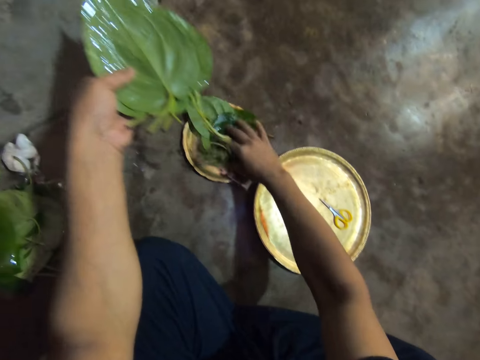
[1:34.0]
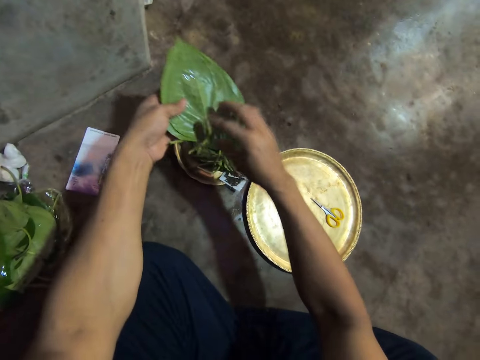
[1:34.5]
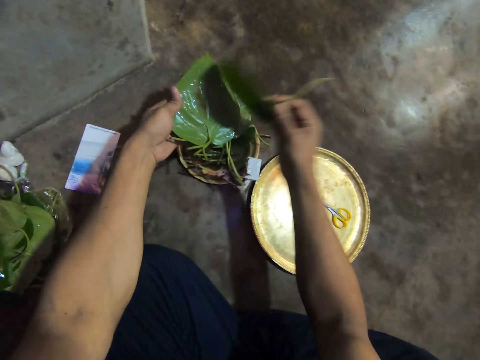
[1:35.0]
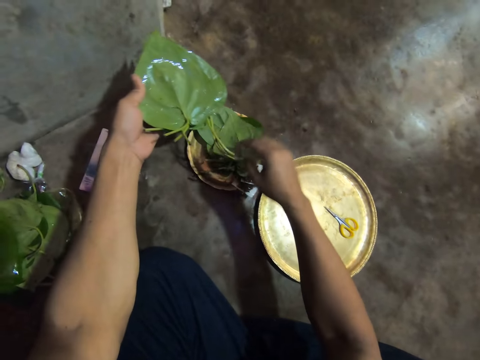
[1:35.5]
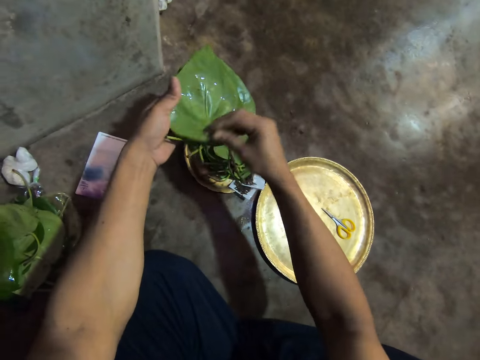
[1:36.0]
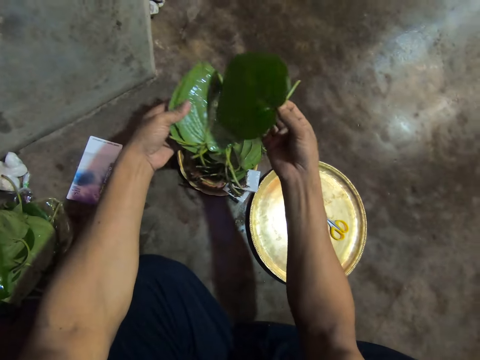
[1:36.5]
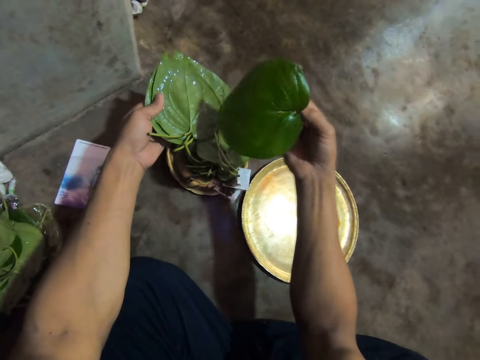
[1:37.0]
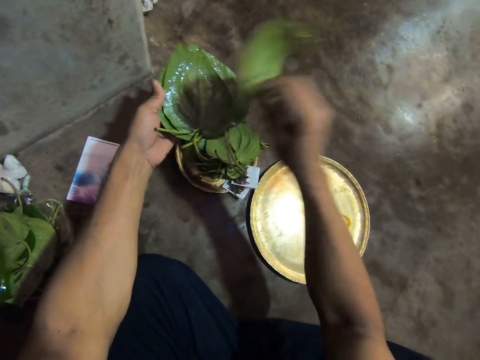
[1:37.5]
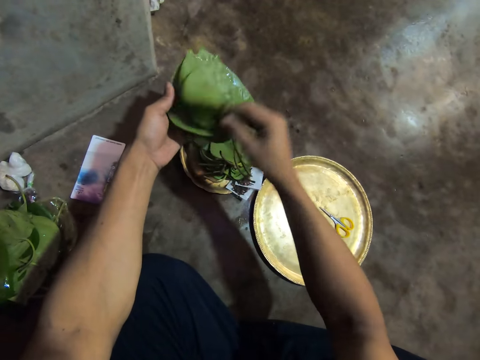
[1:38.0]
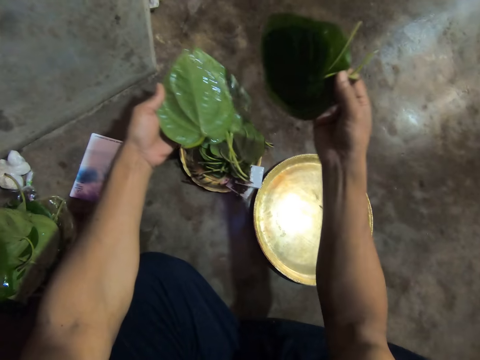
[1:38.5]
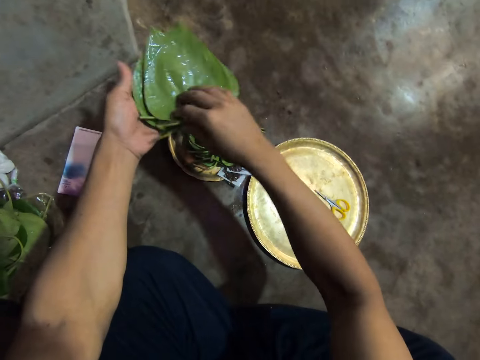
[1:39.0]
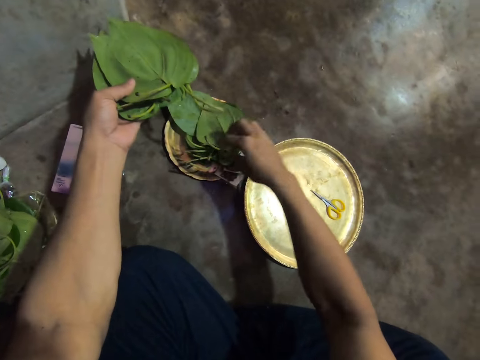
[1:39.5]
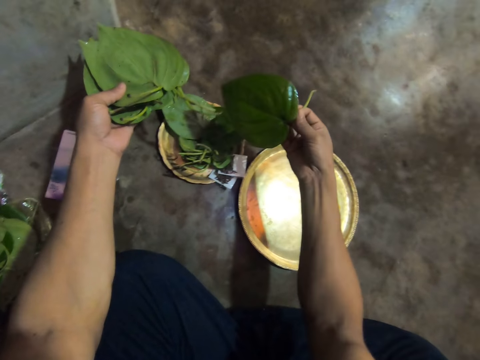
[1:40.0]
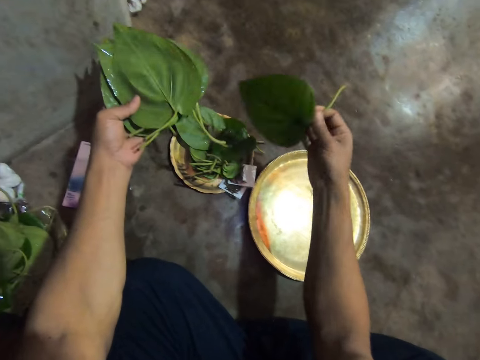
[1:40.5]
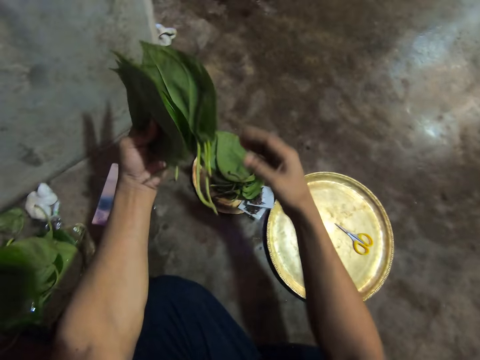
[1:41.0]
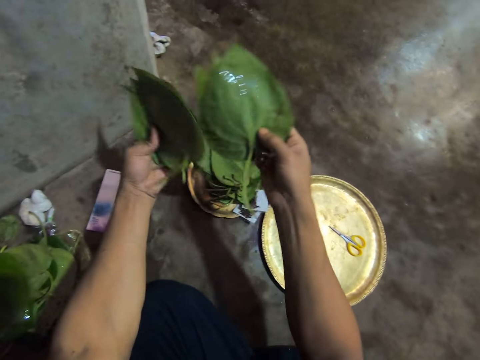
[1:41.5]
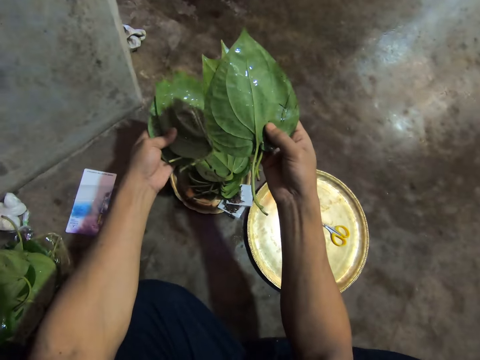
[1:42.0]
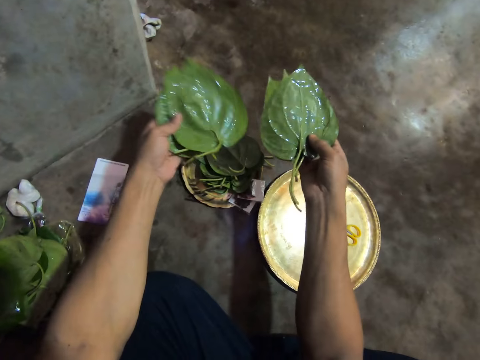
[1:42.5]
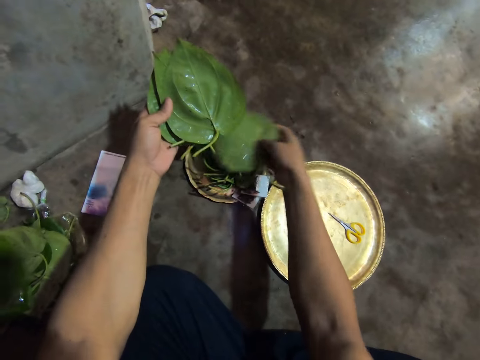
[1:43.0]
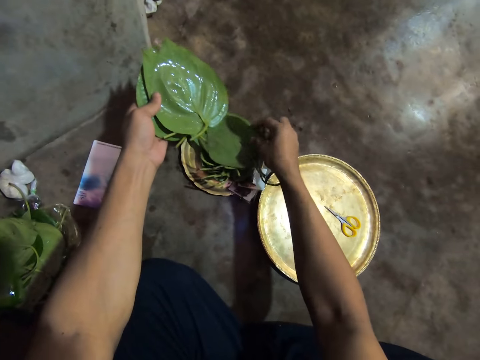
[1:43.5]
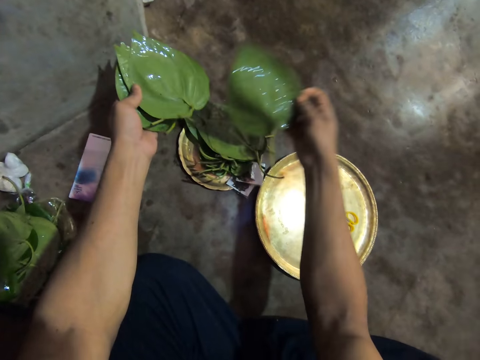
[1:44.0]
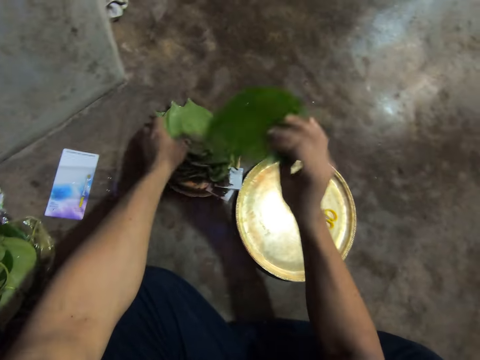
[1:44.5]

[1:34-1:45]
The camera wearer lifts leaves from the tray. He places the leaves in his right hand onto the tray of leaves on the floor. He picks leaves from his left hand with his right hand onto the tray of leaves on the floor. He drops a leaf on the others, lifts a leaf from the others, drops a leaf on the others, lifts leaves from the others and places the leaves on the others. He lifts a leaf from the others, drops the leaf on the others, lifts leaves from the others and inspects the leaves. He places the leaves in his right hand onto the tray of leaves on the floor. He picks a leaf from the tray of leaves on the floor with his right hand. He places the leaves in his left hand onto the tray of leaves on the floor.

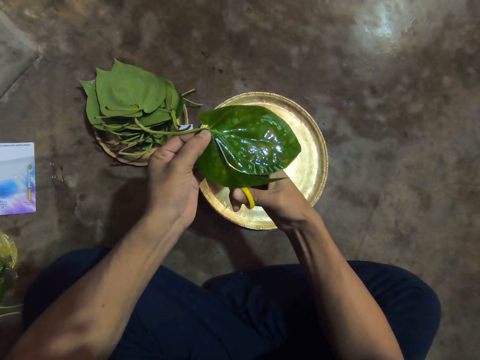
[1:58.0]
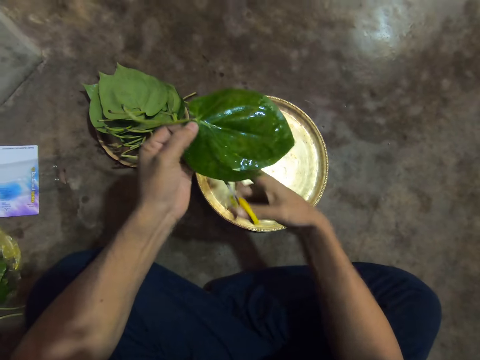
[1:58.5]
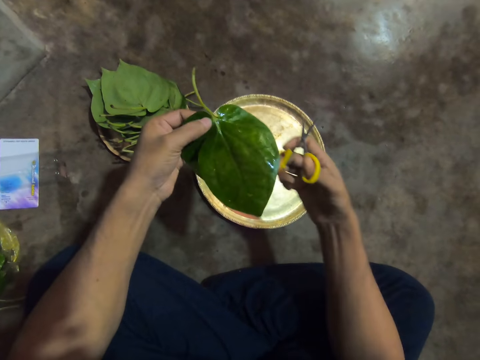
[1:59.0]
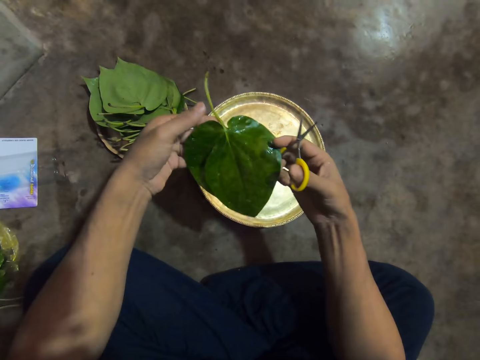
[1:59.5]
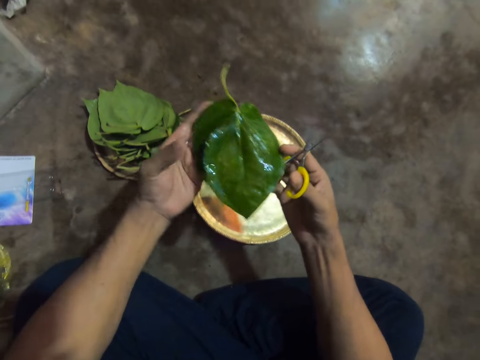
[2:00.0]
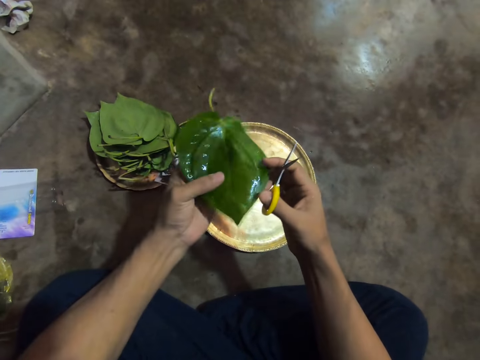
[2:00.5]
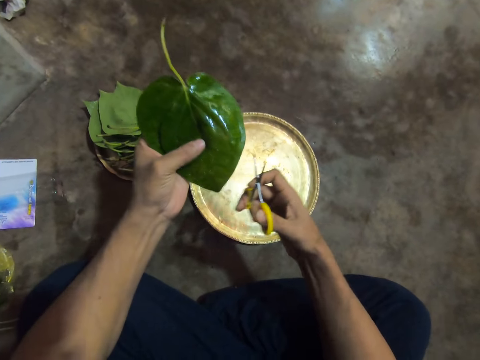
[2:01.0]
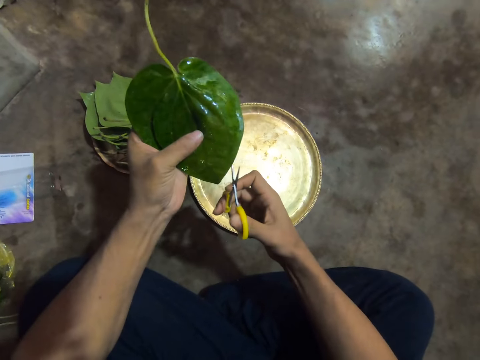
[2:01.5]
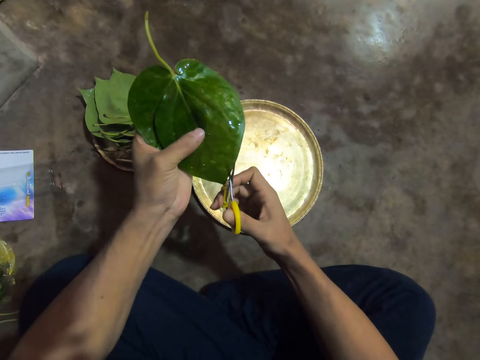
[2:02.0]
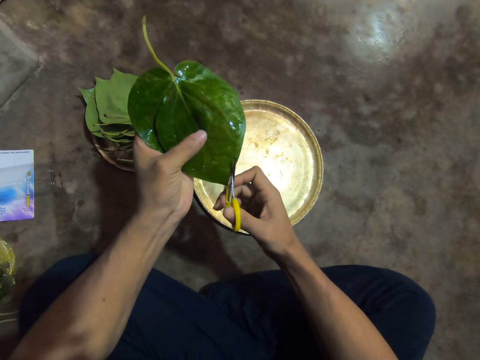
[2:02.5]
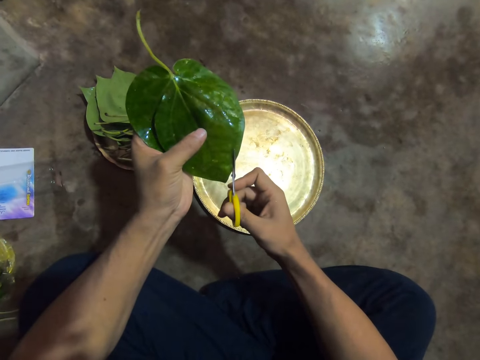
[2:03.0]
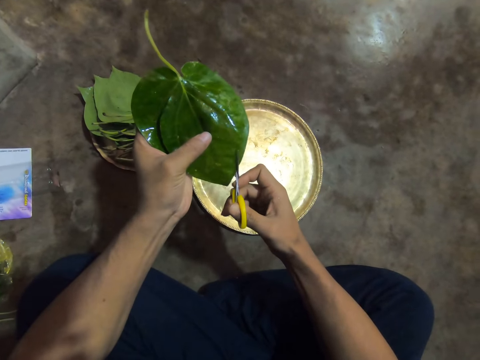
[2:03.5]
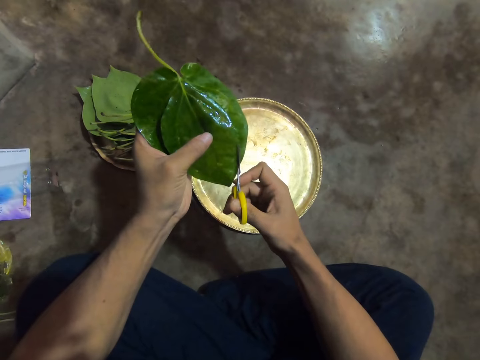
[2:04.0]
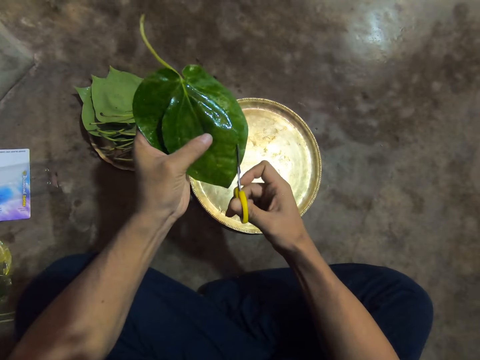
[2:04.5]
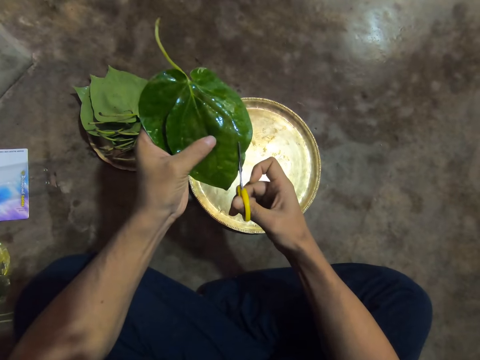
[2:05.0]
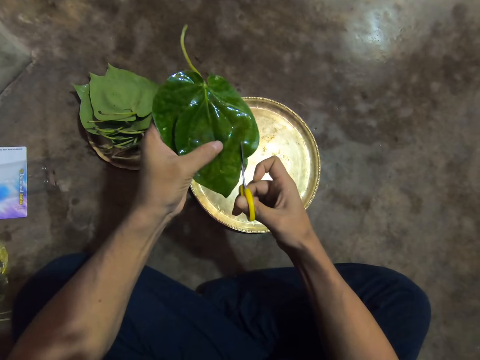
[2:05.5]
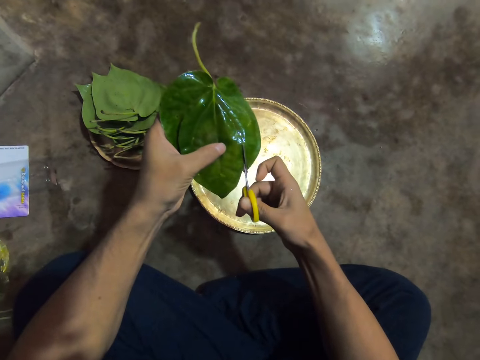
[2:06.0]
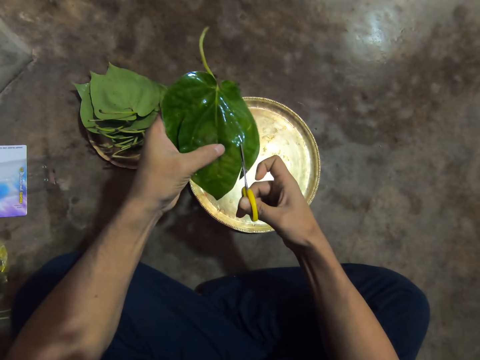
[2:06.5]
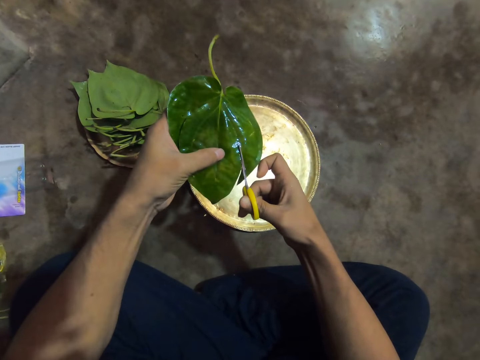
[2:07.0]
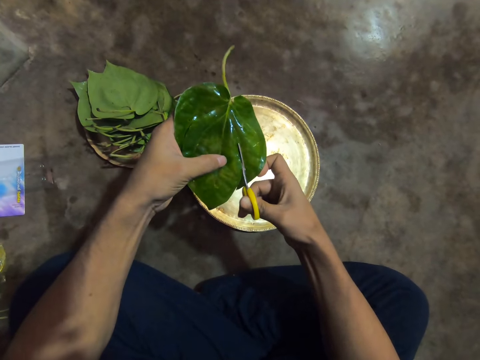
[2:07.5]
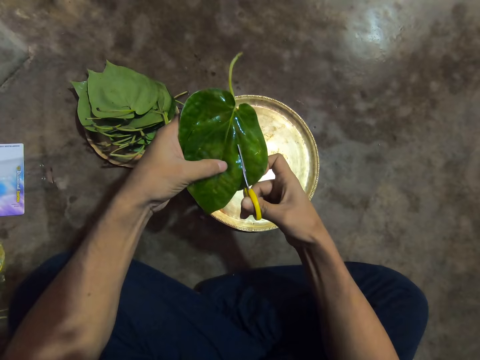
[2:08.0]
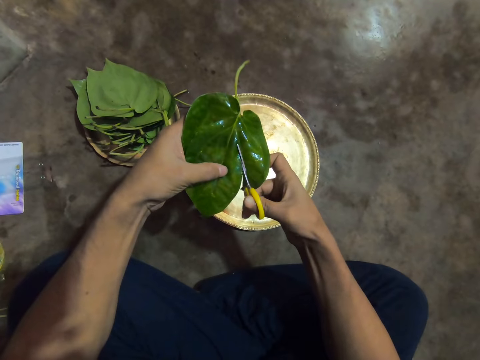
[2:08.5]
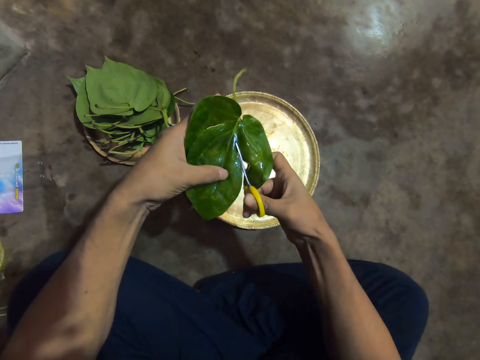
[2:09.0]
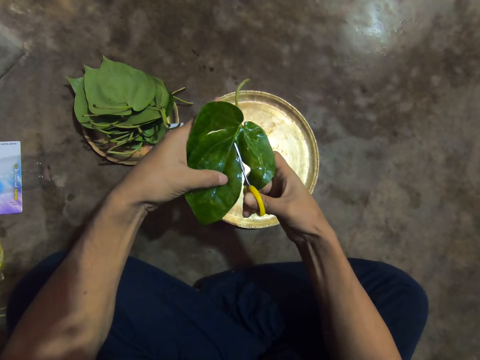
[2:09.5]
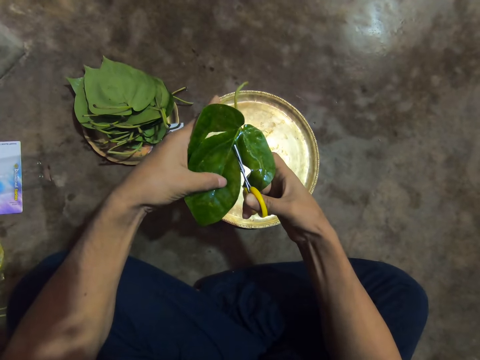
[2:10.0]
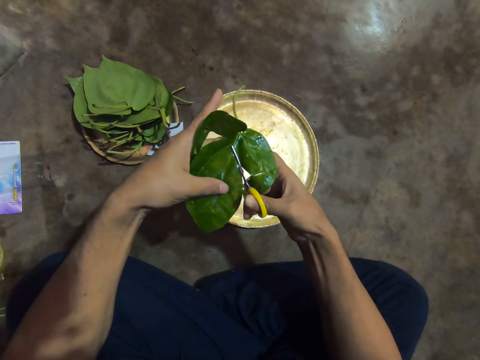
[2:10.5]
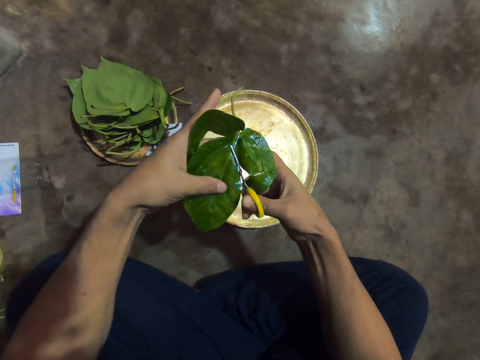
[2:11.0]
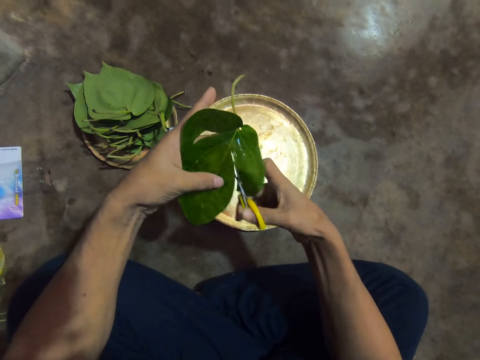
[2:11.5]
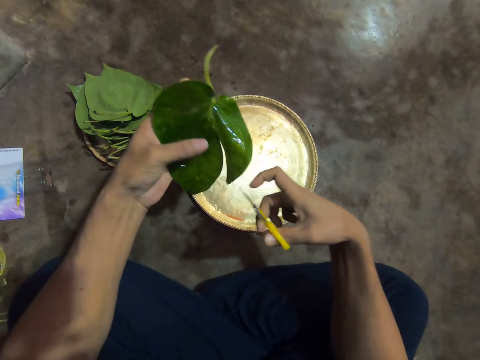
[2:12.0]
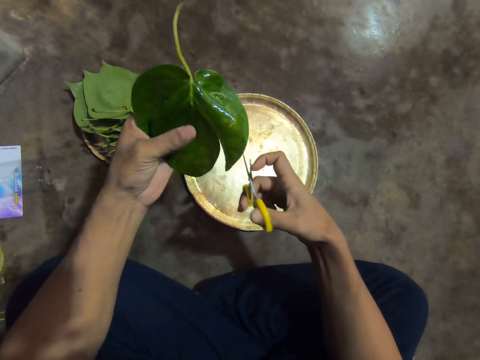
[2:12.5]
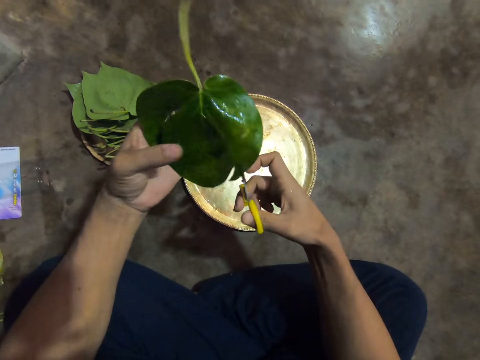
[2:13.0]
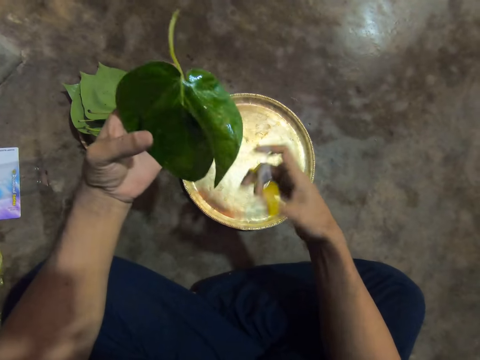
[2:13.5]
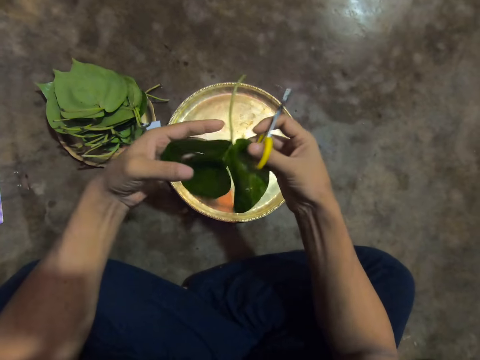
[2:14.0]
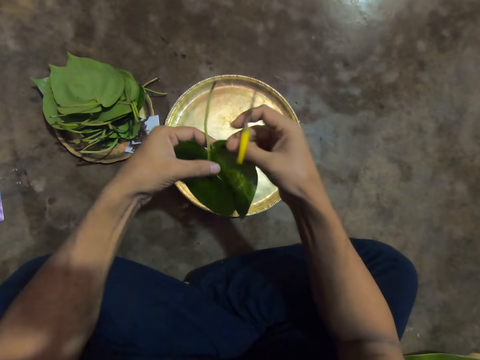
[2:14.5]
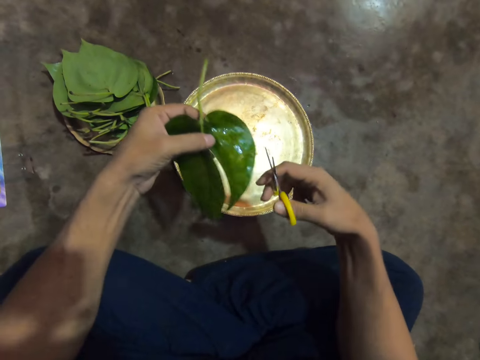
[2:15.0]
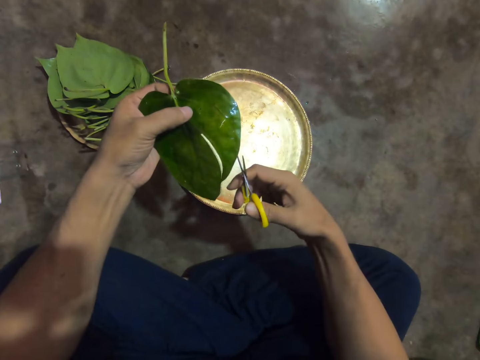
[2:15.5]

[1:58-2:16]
The camera wearer inspects the leaf. She cuts the leaf with a pair of scissors. She adjusts the leaf on her left hand.
